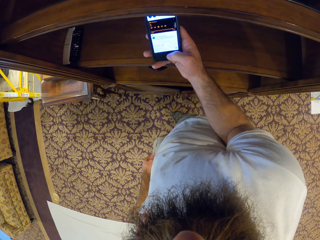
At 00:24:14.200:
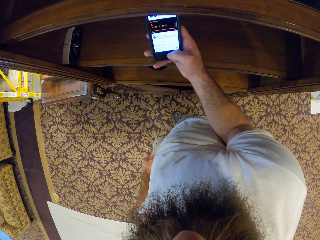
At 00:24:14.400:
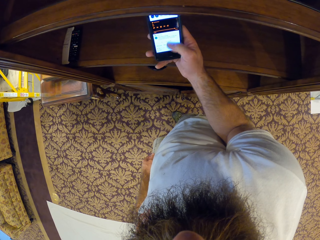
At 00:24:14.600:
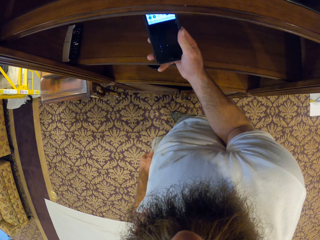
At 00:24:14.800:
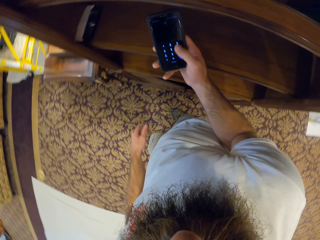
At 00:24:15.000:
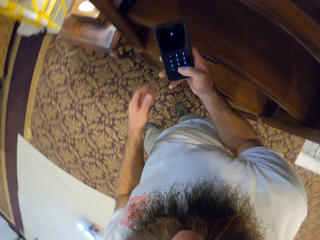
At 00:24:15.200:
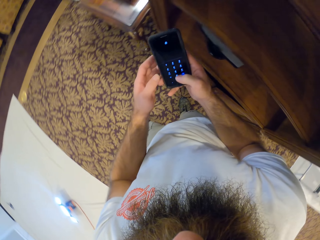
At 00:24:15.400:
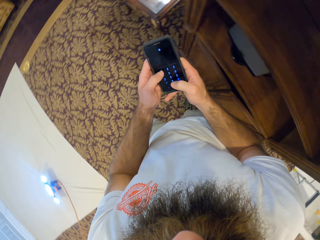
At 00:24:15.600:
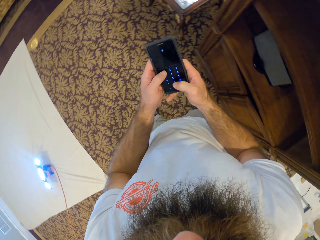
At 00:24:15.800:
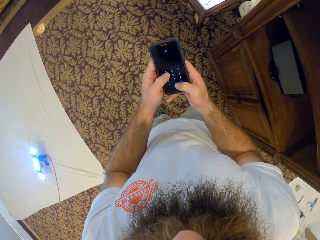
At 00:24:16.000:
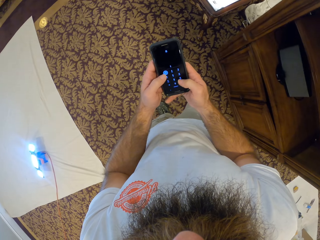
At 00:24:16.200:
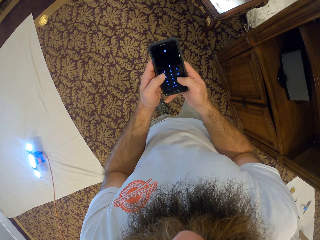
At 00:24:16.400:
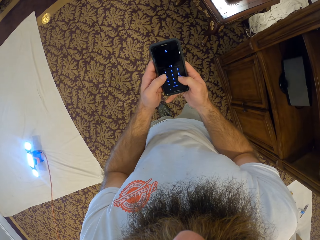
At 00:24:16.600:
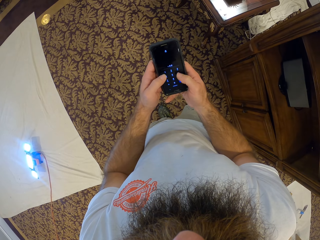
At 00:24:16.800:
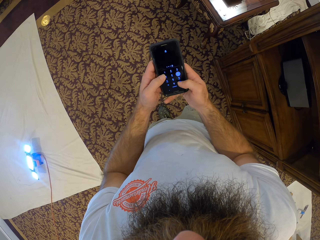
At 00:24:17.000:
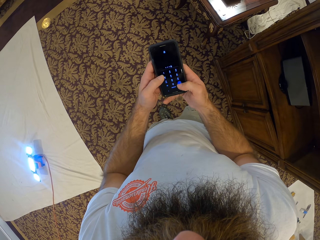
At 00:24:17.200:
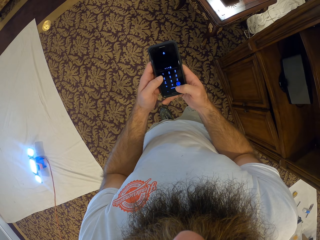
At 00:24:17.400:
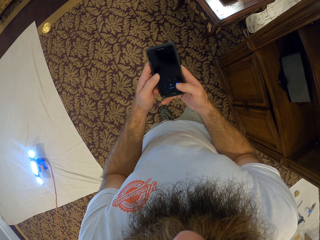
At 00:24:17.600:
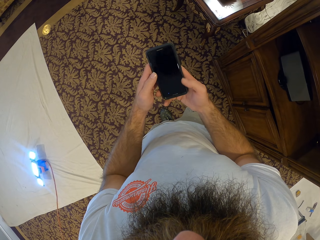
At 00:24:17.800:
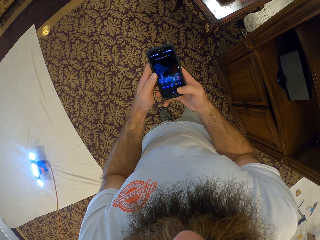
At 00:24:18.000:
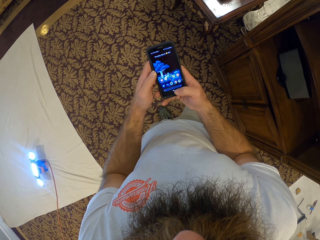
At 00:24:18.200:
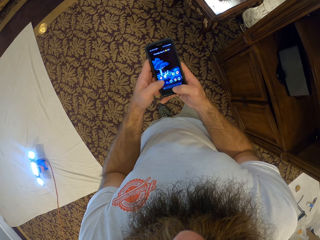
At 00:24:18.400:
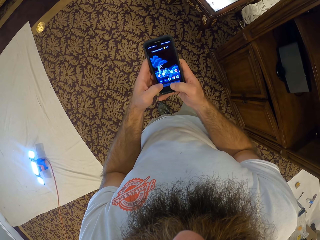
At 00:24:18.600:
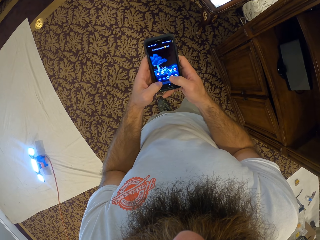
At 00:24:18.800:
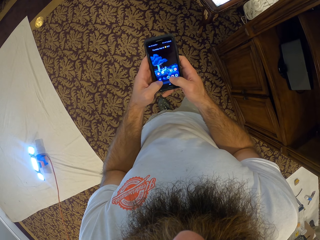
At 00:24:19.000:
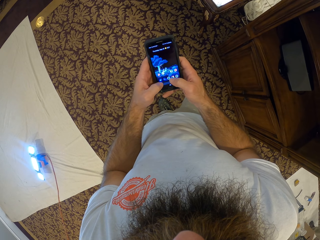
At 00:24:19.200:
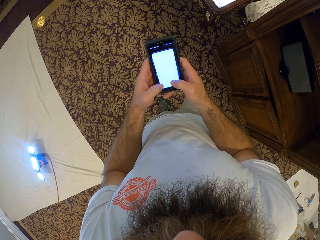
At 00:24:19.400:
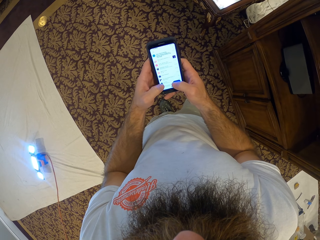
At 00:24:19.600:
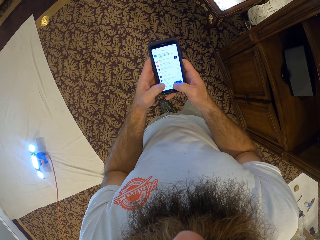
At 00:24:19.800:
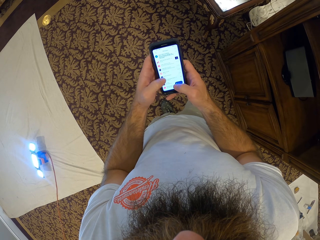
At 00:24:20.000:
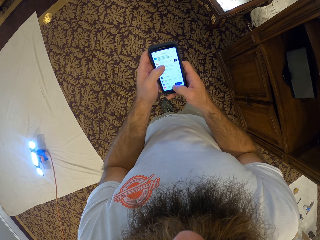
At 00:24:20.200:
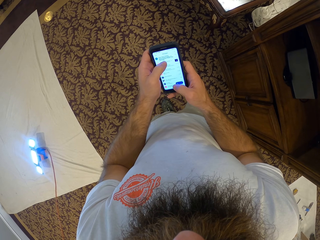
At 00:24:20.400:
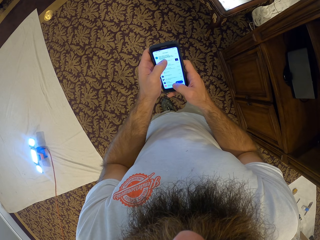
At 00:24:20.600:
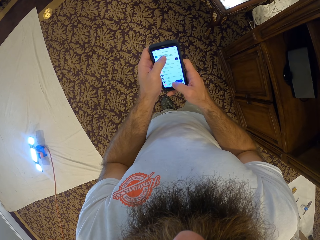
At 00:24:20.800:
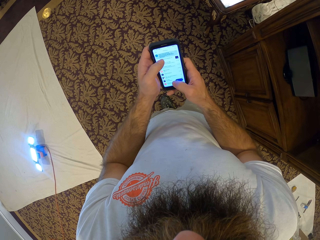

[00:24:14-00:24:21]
The camera wearer uses the phone with both hands.

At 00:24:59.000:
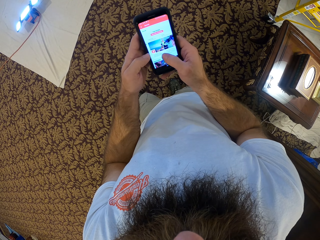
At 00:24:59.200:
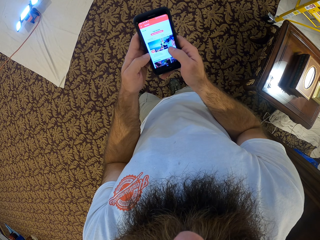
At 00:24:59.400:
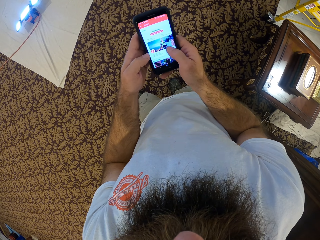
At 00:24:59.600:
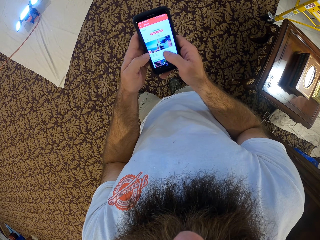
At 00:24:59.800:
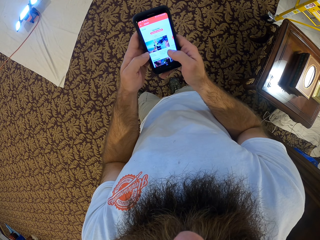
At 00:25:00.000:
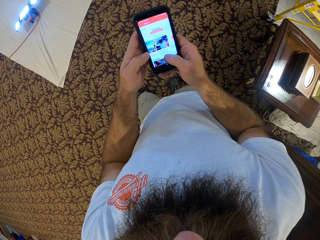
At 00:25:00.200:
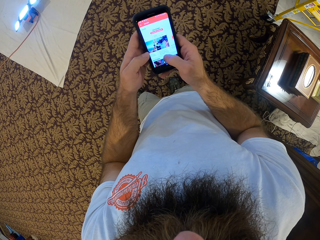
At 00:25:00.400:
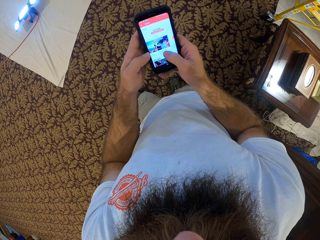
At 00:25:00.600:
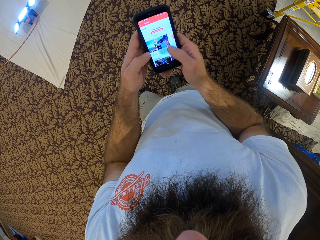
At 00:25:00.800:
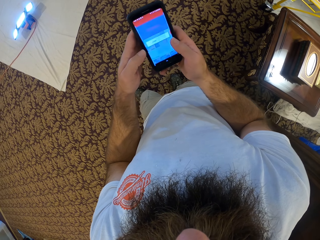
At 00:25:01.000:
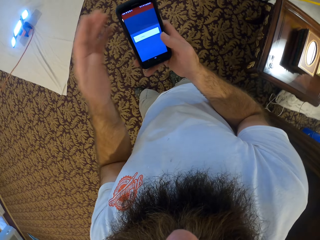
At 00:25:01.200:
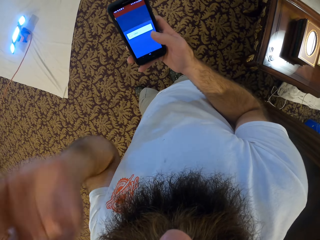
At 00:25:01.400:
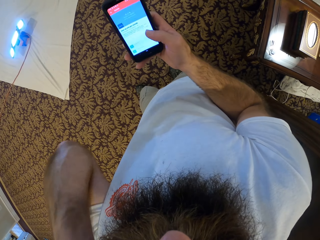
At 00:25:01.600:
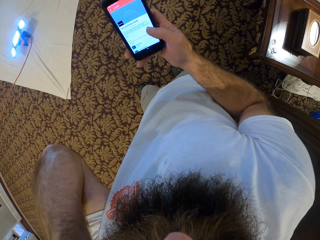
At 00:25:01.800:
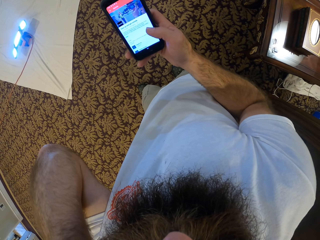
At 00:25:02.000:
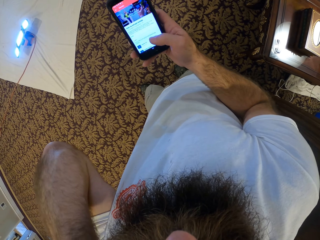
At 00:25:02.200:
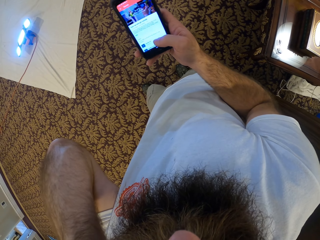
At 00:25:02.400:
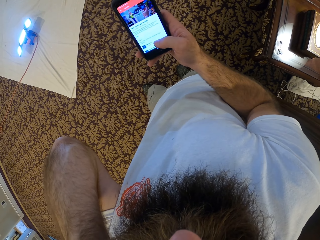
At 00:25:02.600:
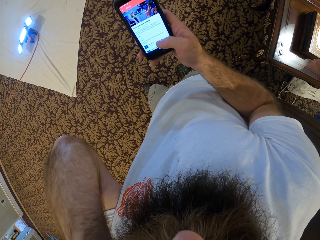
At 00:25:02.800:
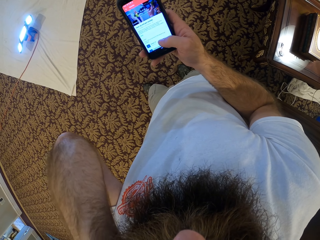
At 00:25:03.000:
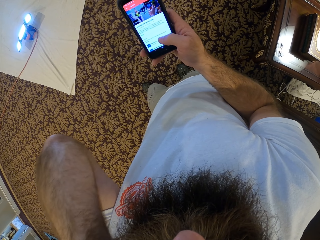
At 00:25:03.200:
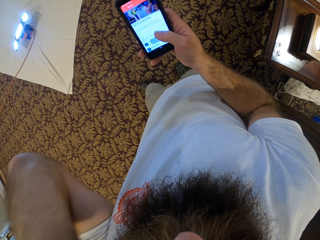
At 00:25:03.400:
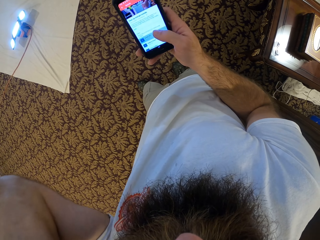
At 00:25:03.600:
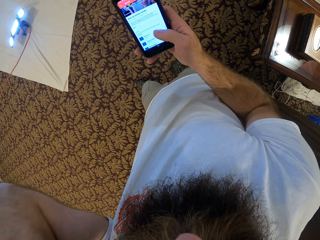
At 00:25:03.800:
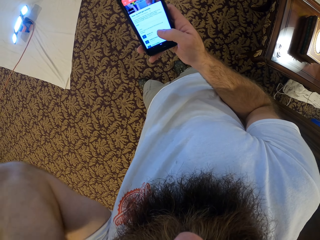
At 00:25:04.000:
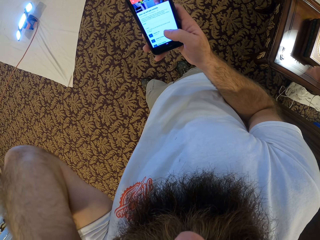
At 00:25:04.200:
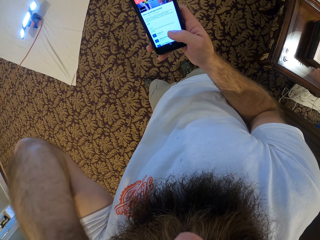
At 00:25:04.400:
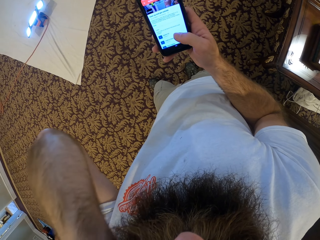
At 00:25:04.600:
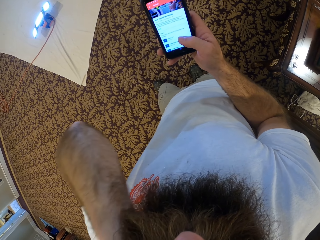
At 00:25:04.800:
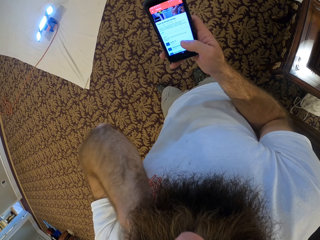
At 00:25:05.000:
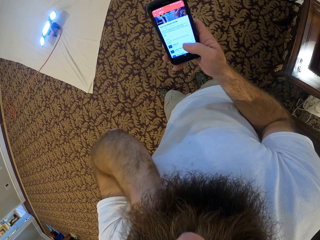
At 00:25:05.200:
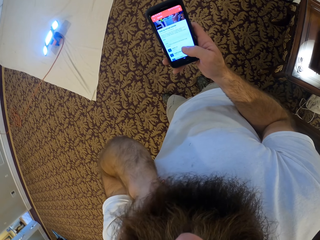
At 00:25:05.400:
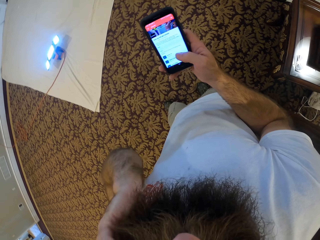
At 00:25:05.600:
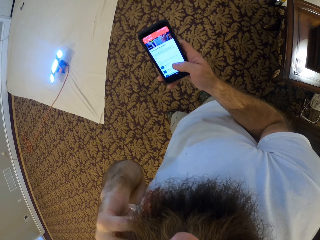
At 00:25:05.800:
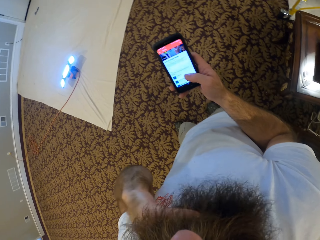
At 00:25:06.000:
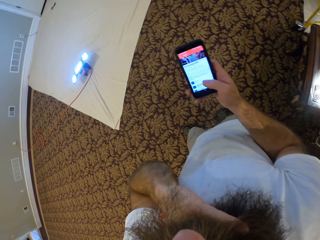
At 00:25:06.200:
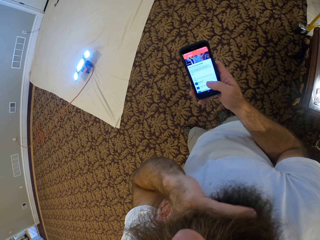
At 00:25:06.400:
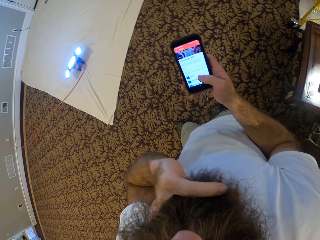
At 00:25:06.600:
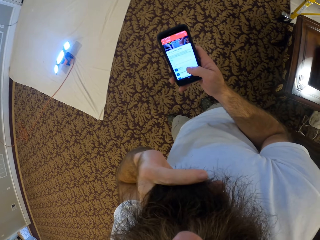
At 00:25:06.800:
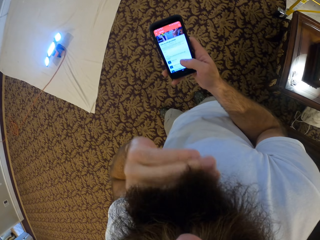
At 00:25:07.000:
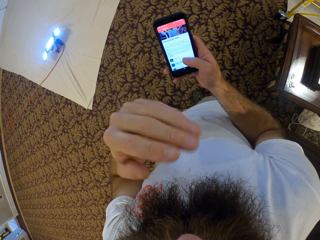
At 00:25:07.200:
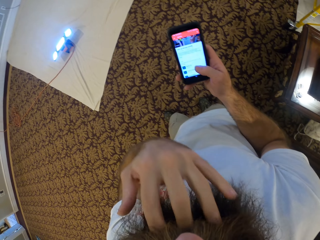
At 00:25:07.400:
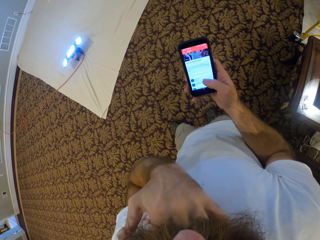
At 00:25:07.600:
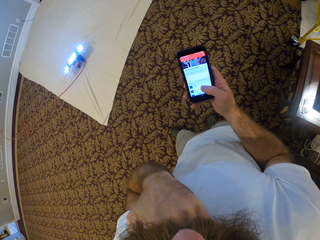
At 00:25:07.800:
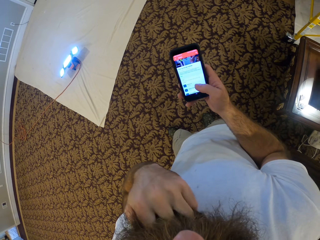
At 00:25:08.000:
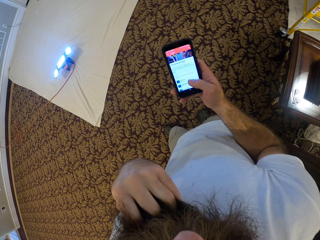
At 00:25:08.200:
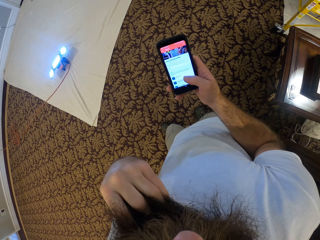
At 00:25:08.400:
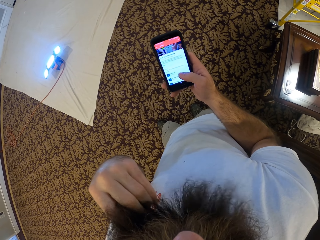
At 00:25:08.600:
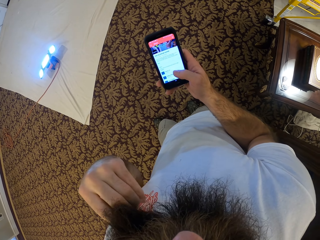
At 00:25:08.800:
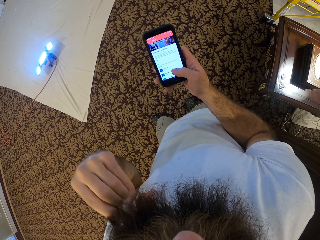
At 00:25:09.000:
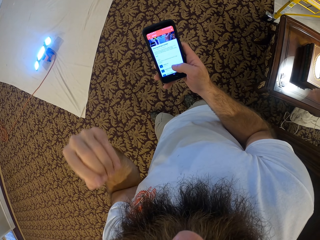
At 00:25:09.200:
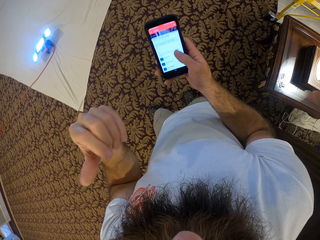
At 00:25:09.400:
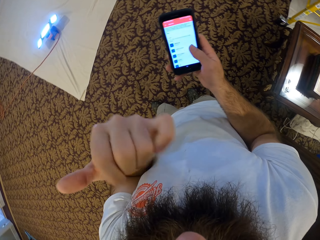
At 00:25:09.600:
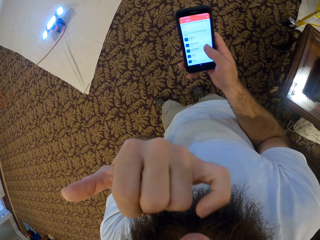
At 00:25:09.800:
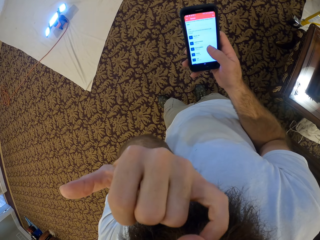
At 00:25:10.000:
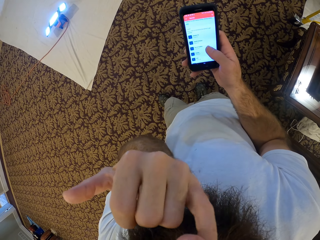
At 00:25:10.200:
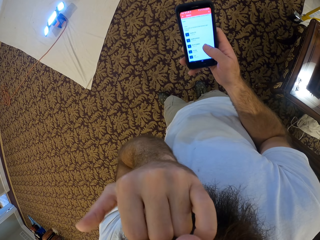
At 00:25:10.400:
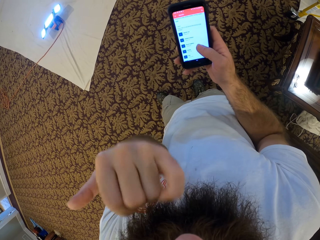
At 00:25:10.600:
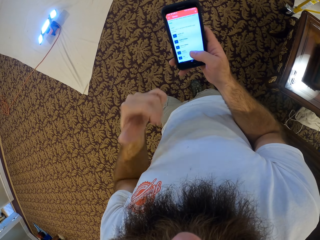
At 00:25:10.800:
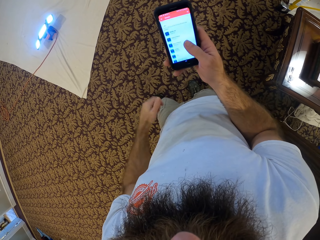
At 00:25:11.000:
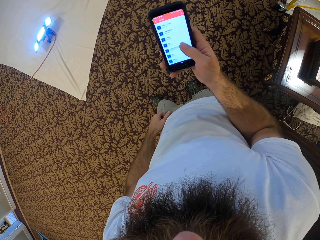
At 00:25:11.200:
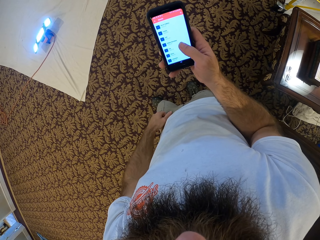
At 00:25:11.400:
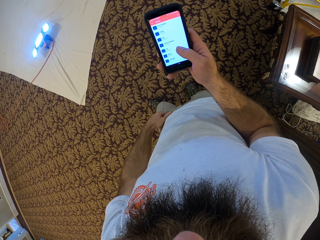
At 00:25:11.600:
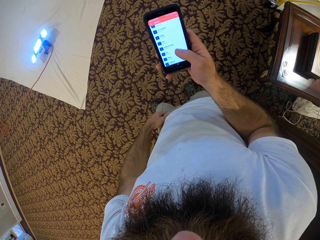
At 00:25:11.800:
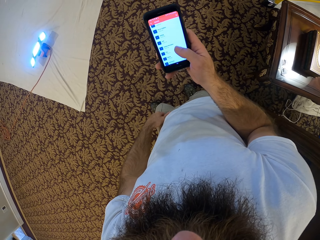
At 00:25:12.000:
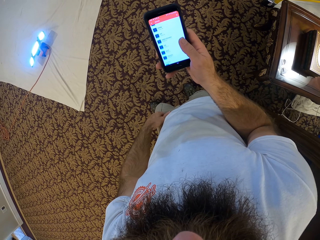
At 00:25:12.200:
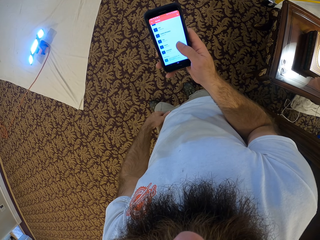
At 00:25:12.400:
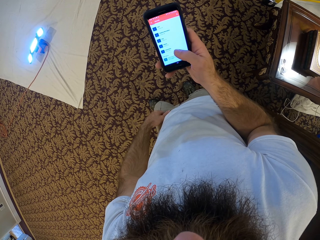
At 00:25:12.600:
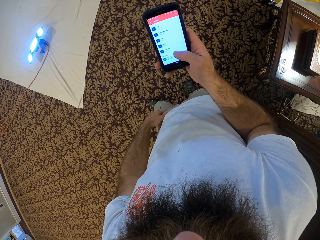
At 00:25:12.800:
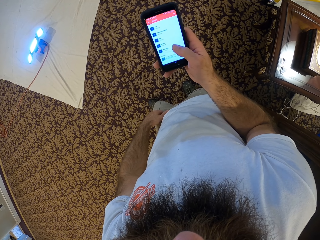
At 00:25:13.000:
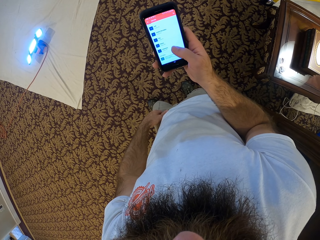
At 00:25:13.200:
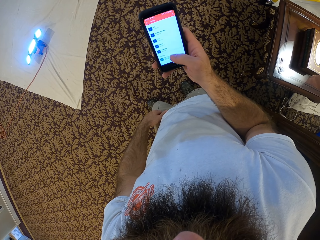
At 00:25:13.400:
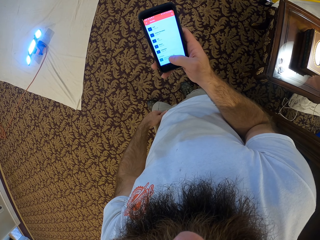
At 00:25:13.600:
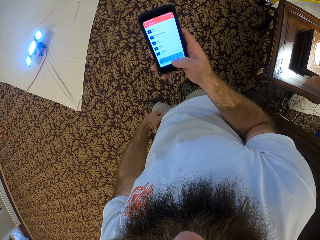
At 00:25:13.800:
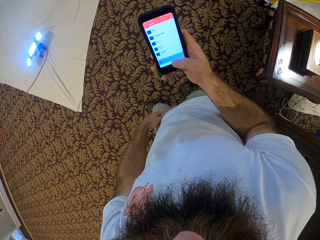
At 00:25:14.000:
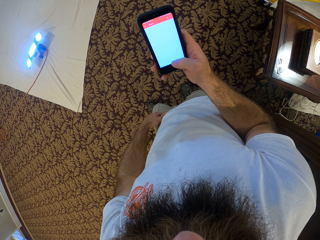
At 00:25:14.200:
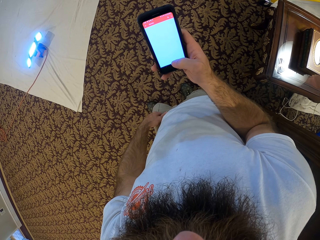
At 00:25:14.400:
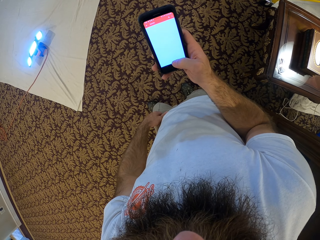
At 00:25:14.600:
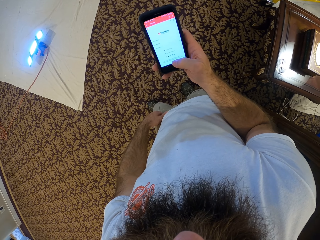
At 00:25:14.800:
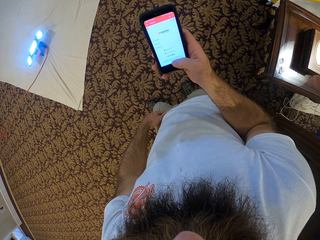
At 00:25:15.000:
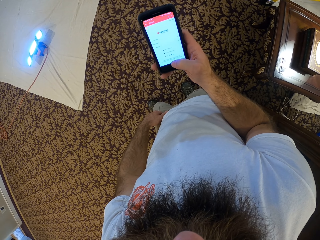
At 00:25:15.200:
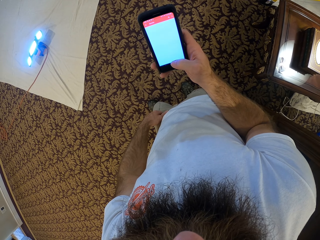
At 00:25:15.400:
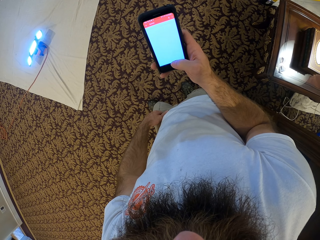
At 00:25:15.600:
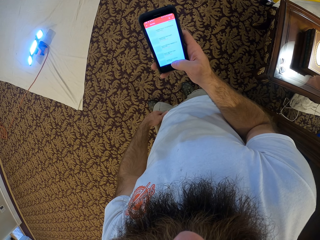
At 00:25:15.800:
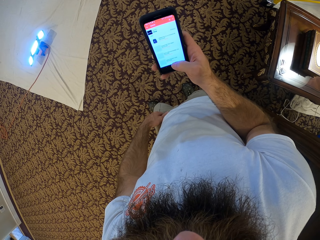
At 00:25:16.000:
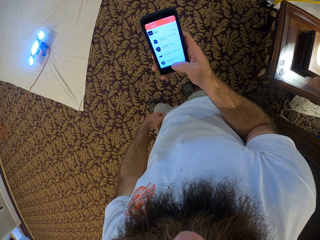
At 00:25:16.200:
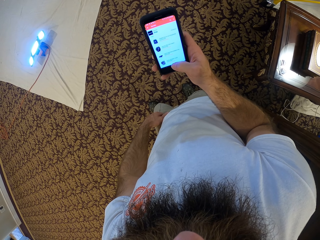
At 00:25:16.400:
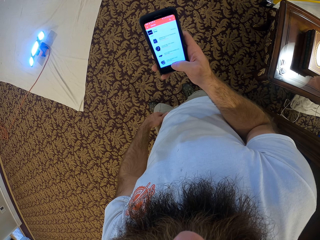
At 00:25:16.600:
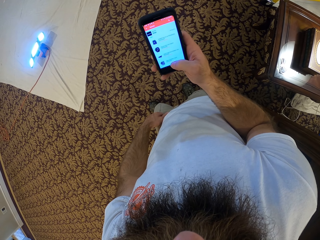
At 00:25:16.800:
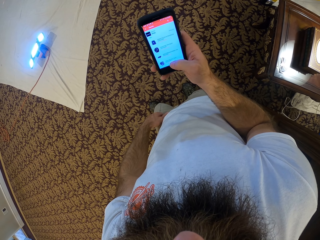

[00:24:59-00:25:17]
The camera wearer raises his left hand from the phone to his head. He pulls the beard. He uses the phone with his right hand. He strokes his beard with his left hand. He lowers his left hand from his beard.
